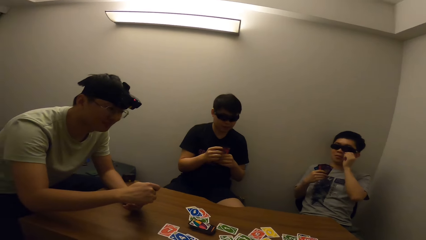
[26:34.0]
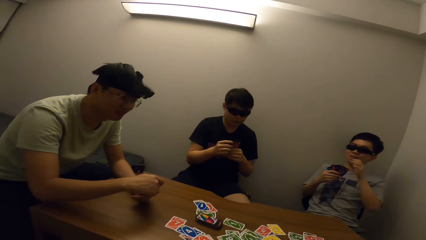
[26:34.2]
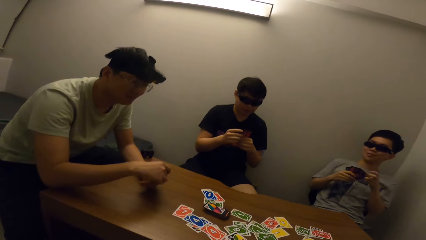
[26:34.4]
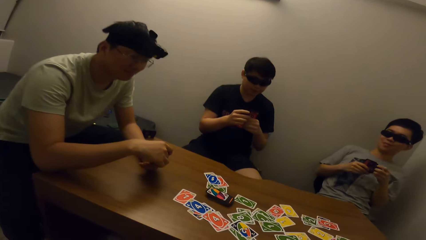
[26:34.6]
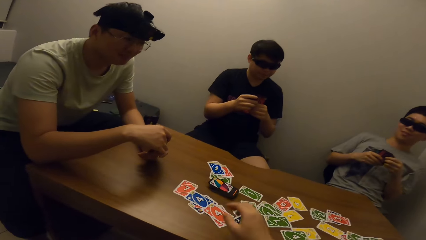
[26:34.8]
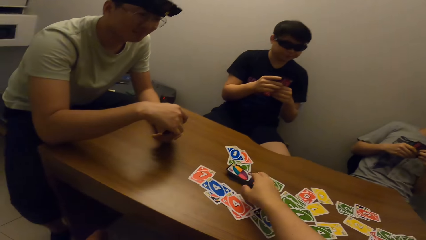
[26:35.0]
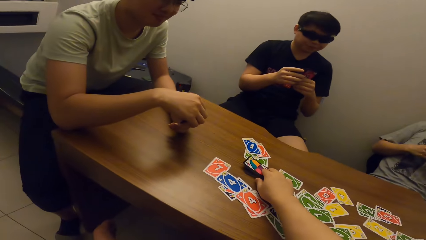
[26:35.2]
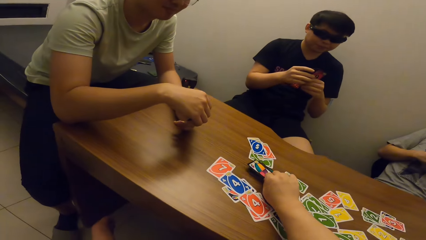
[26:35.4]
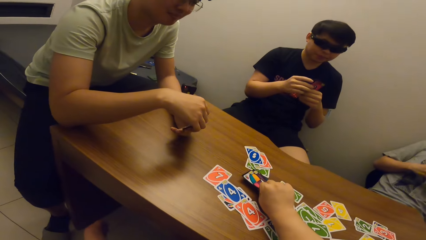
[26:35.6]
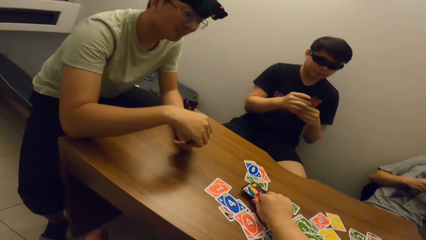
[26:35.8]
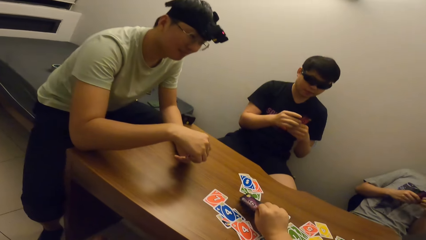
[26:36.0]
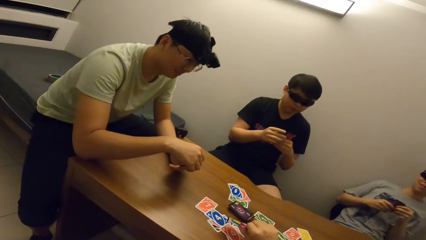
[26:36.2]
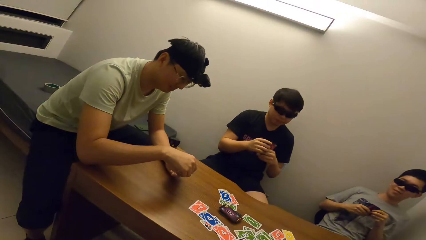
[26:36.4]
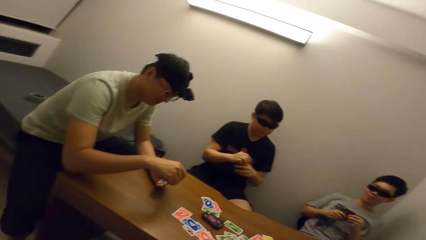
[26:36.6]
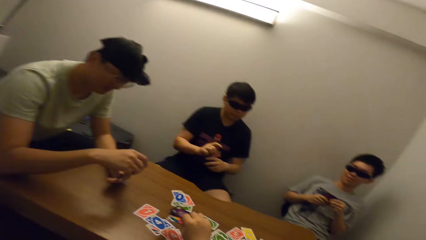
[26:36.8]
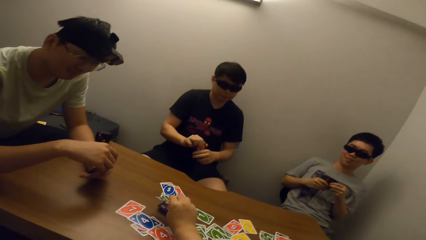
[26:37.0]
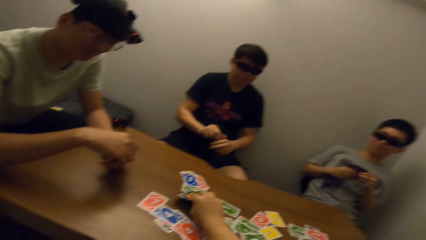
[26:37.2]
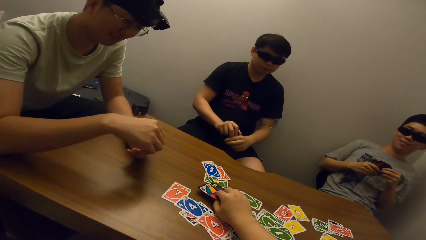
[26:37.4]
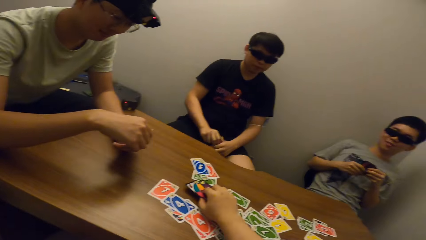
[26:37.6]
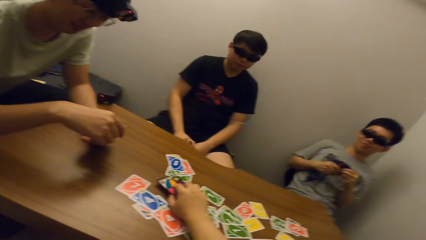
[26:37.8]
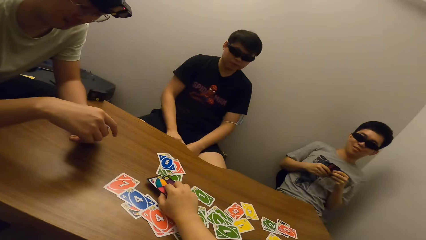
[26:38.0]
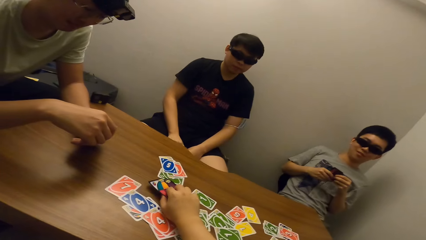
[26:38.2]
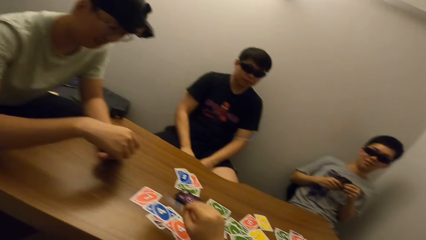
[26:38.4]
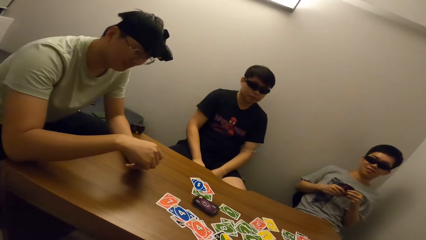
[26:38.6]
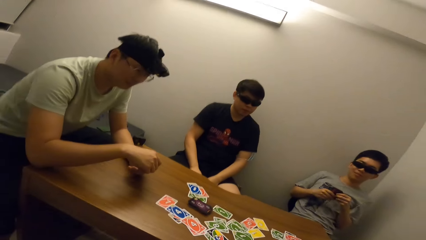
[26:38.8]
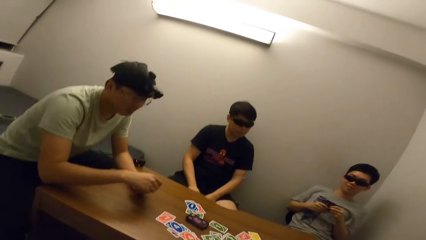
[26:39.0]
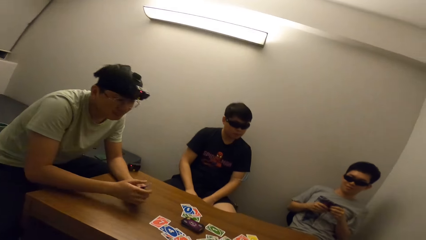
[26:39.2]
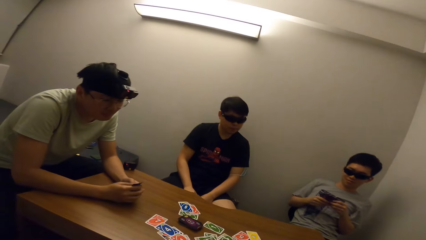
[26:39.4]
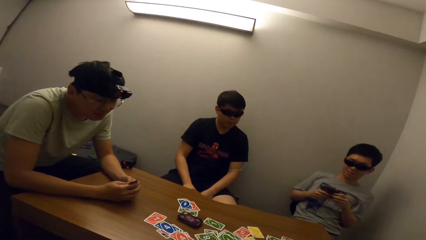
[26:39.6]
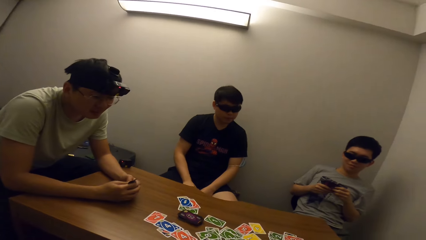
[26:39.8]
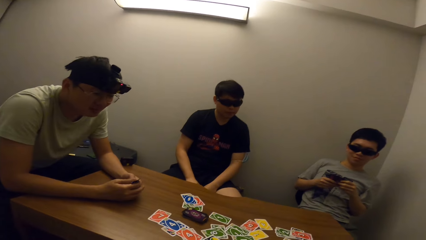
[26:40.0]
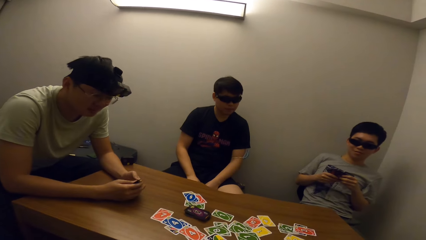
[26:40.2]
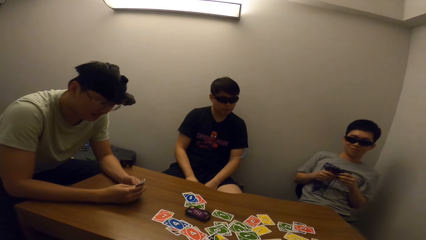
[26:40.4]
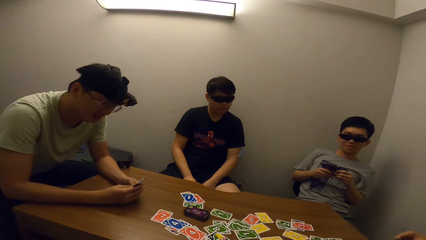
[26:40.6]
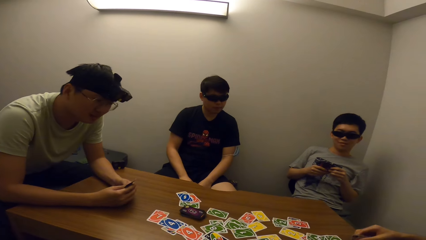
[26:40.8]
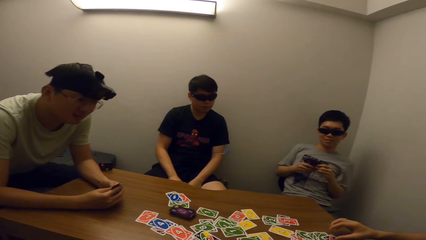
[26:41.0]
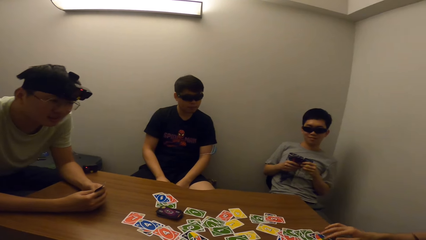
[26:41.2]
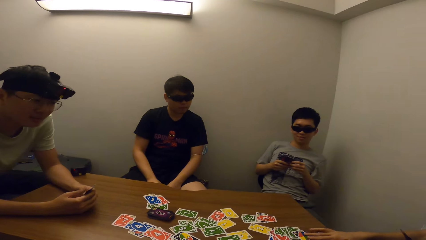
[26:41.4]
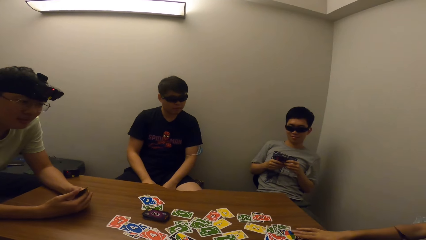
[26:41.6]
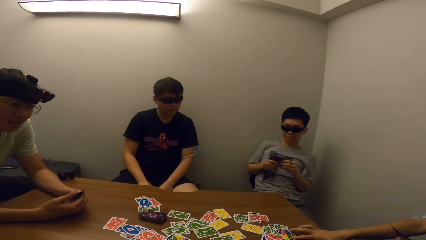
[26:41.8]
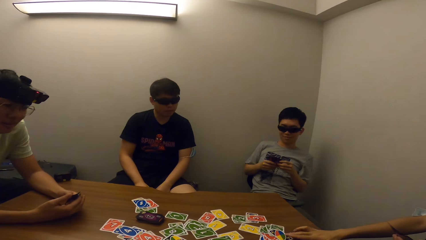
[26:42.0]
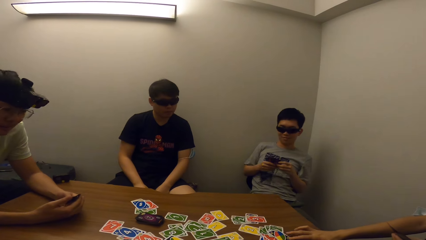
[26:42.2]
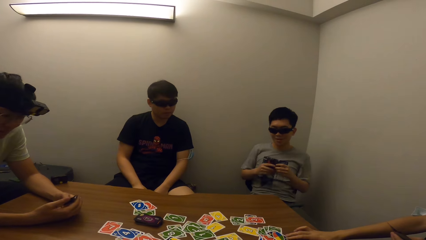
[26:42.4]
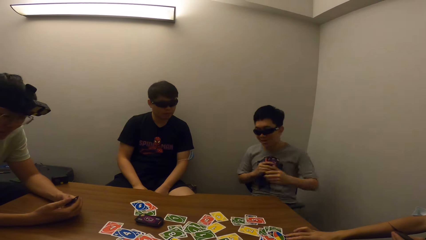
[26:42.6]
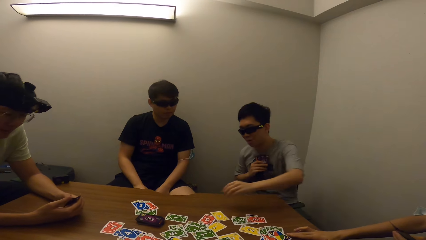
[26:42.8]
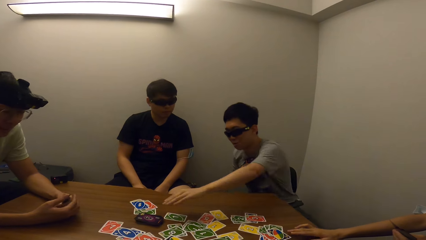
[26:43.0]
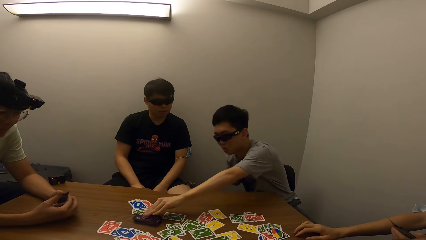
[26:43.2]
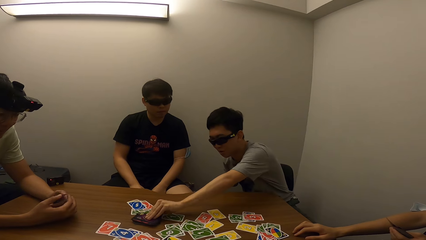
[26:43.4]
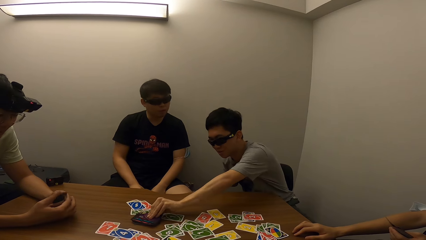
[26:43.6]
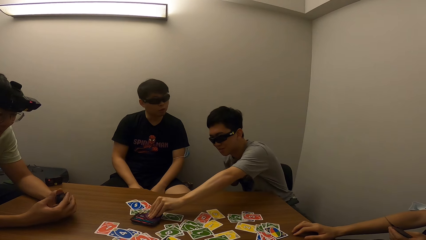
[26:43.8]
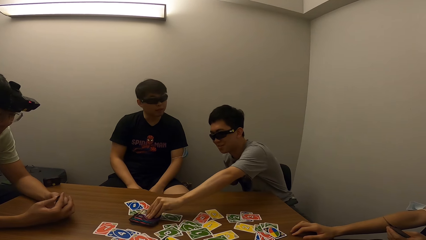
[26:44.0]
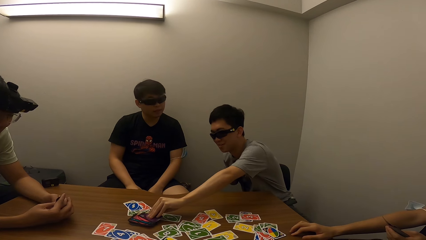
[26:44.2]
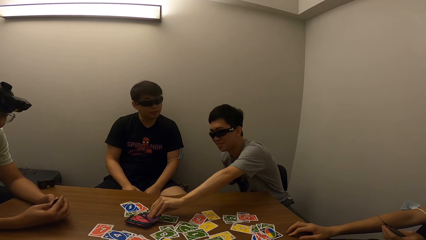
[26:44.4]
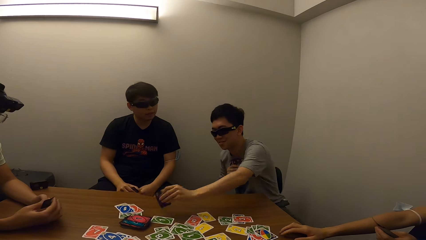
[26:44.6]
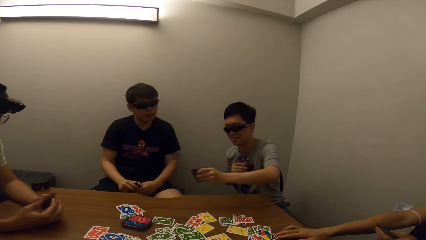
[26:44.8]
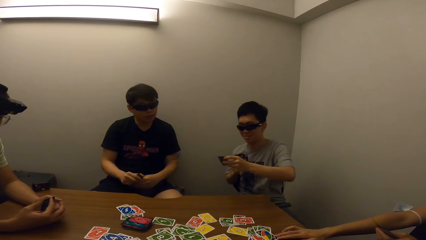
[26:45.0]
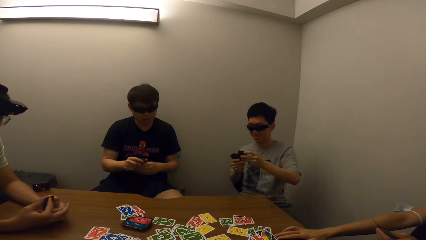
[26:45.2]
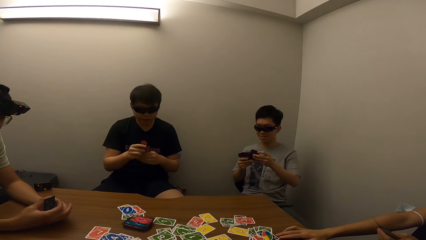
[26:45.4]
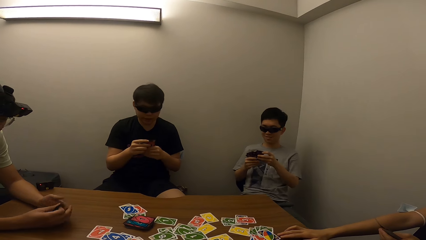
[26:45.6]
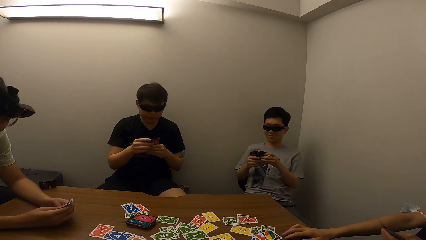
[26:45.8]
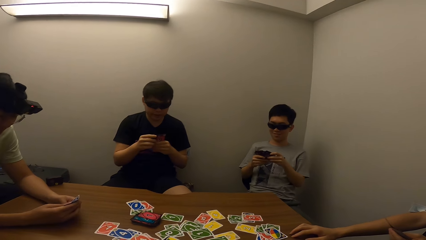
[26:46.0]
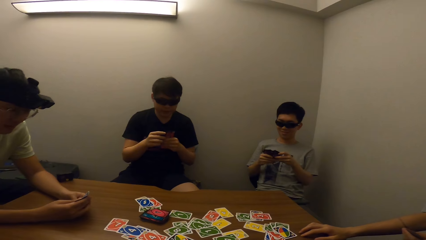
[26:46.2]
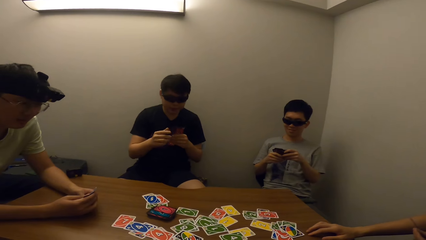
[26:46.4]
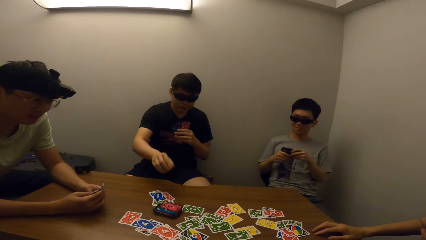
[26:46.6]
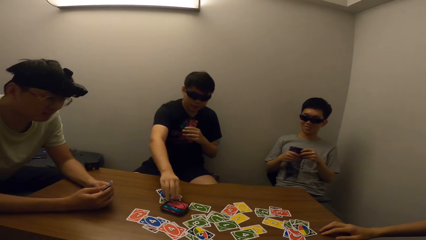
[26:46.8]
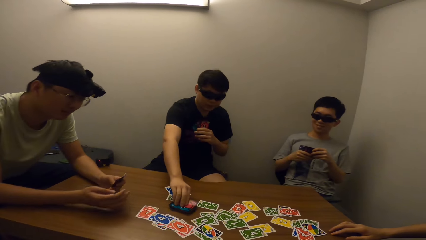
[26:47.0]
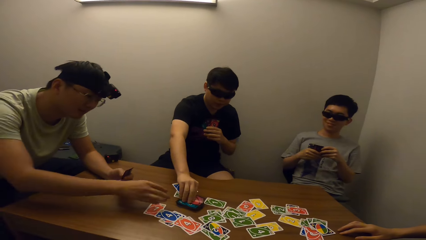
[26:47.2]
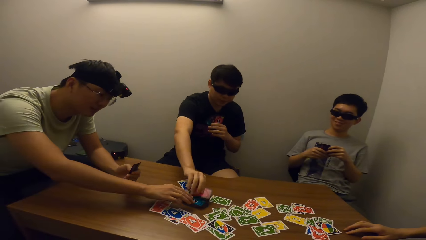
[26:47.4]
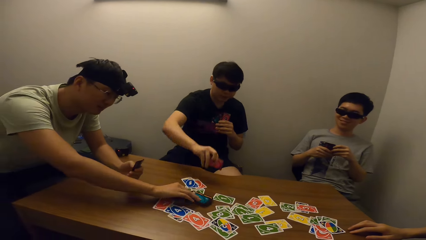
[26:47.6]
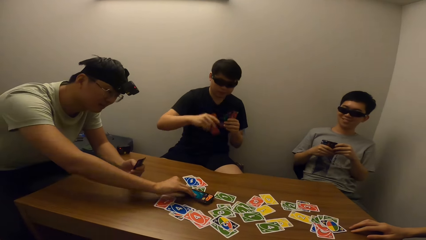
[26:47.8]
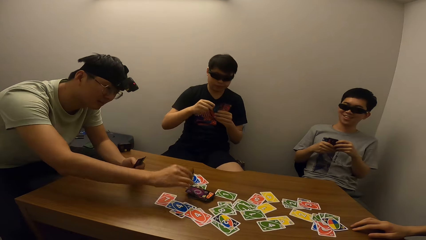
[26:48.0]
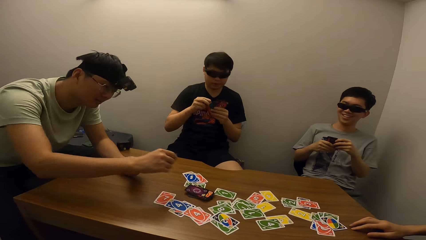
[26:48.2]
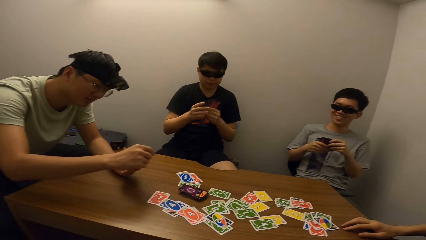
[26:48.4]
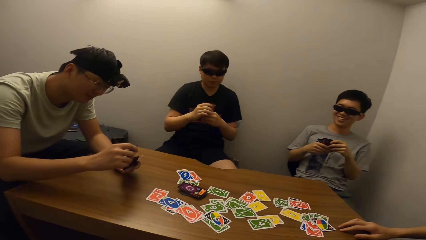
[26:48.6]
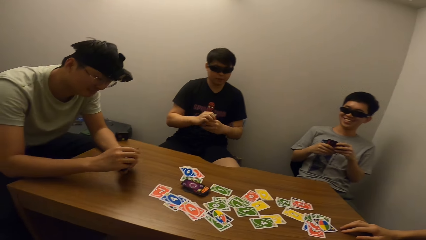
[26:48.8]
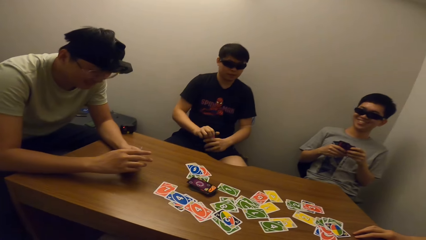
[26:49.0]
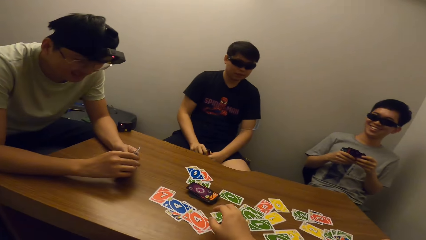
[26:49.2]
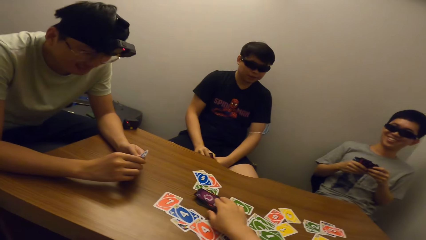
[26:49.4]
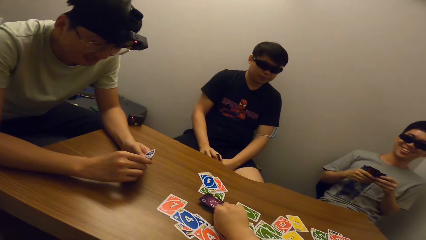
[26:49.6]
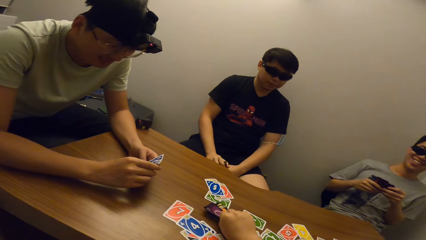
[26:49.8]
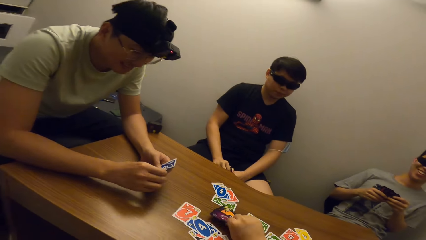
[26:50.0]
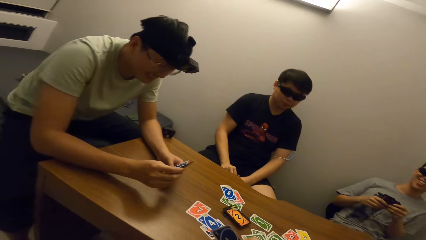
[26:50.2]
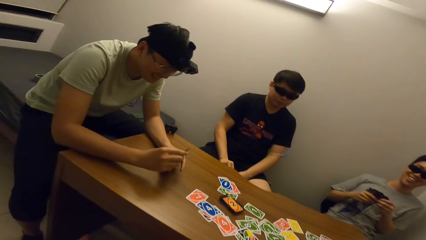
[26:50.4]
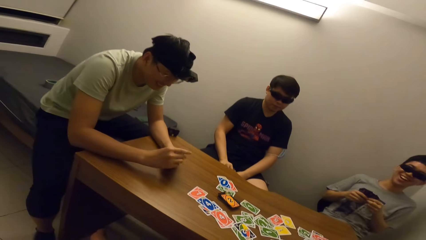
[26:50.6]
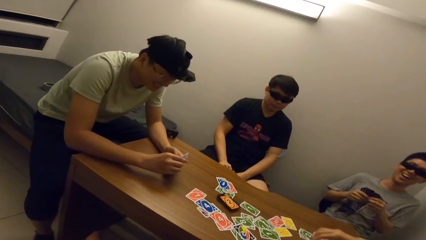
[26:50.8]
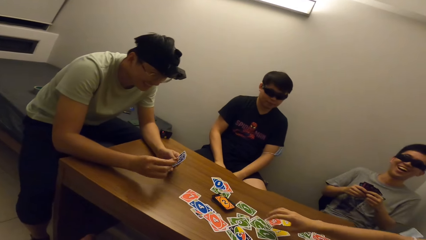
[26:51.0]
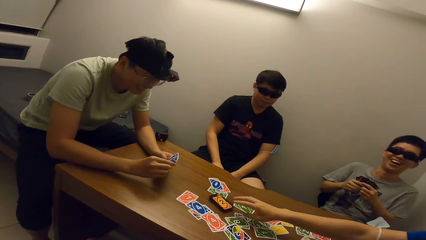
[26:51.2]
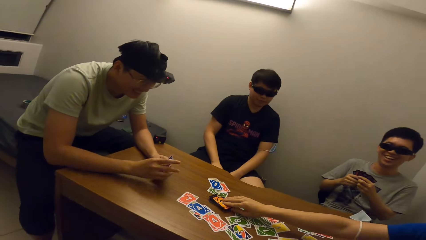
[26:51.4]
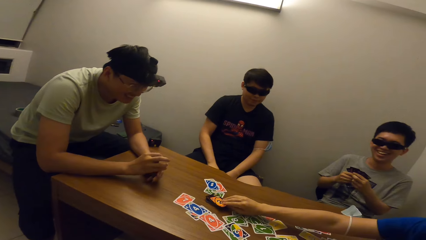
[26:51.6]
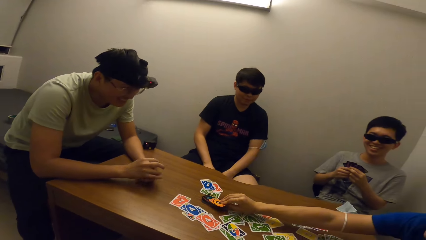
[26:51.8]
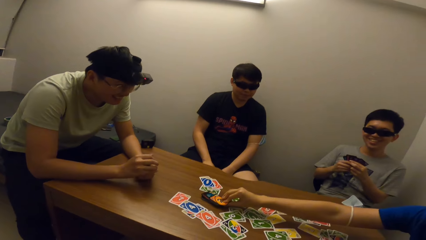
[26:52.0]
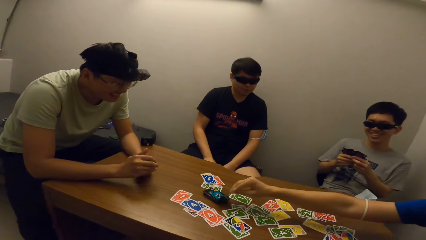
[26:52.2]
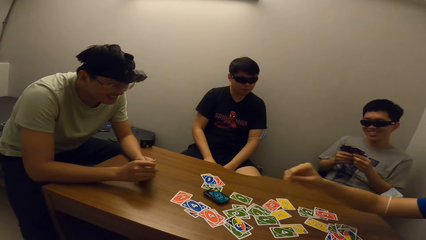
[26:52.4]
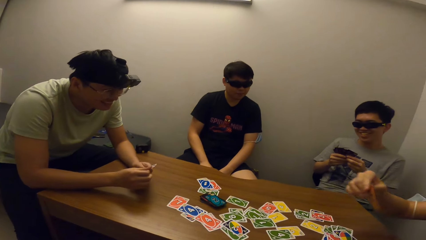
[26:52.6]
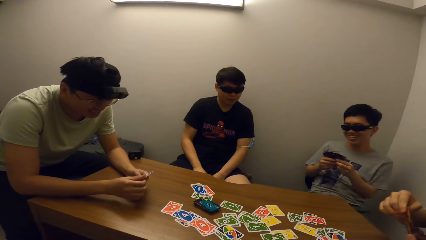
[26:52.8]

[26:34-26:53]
The camera wearer picks up a card. They pick up a card again. A man picks up a card. Another man picks up a card. A third man picks up a card. The camera wearer picks up a card. A fourth man picks up a card.
